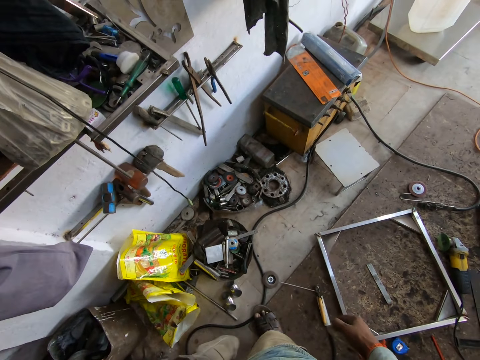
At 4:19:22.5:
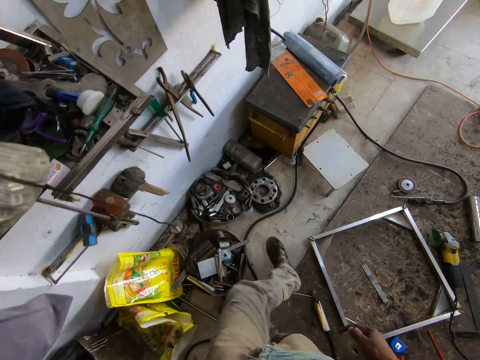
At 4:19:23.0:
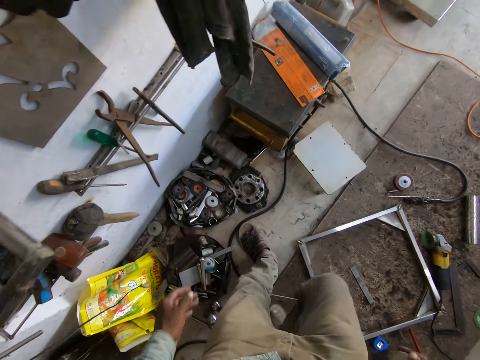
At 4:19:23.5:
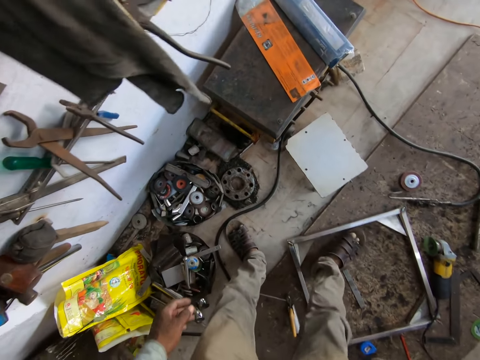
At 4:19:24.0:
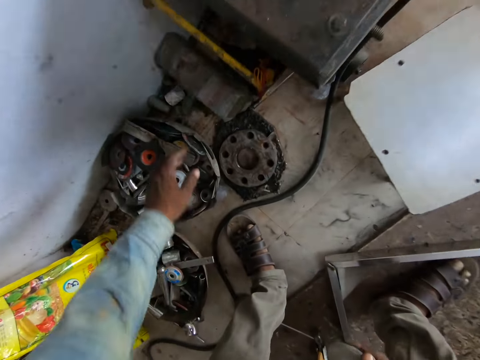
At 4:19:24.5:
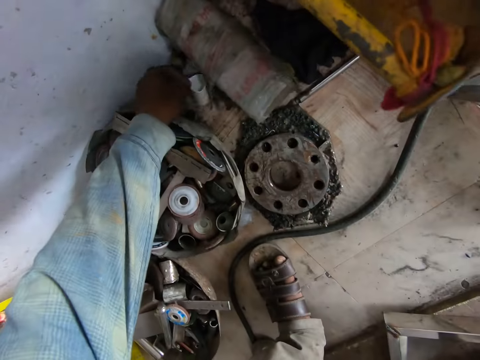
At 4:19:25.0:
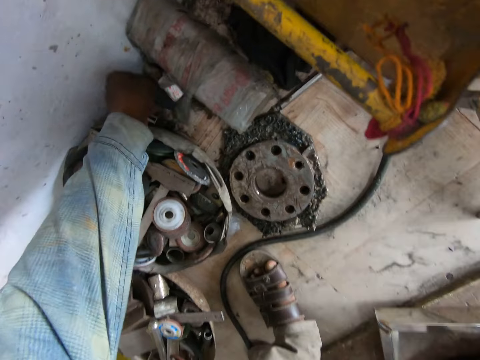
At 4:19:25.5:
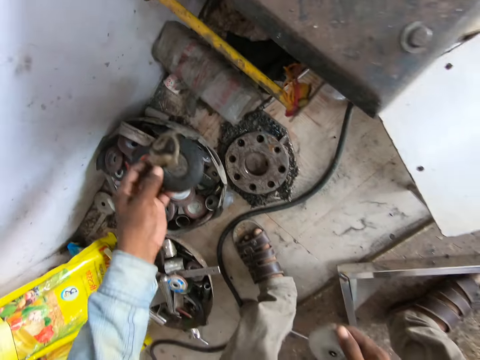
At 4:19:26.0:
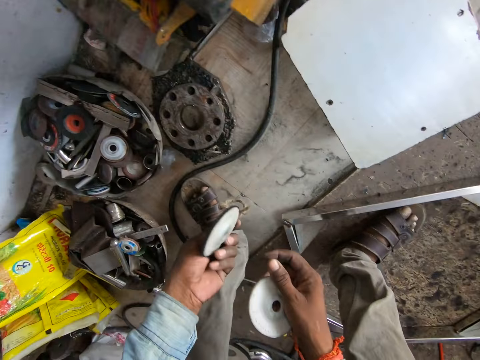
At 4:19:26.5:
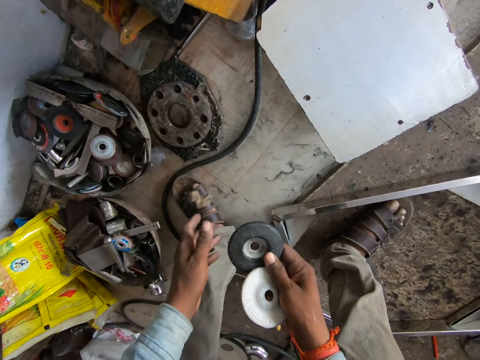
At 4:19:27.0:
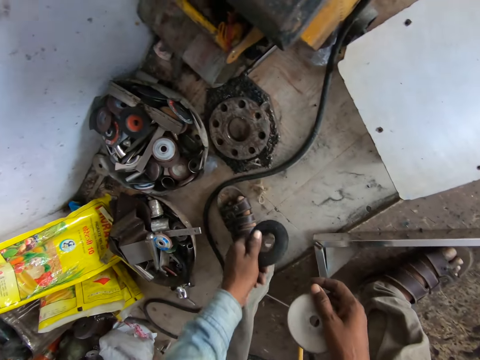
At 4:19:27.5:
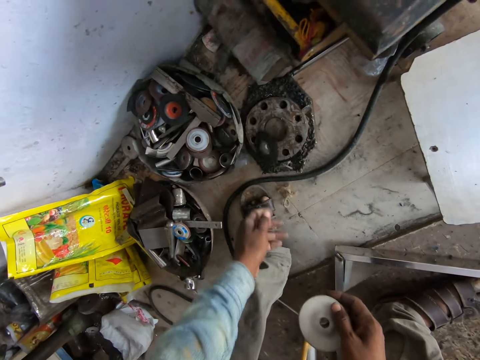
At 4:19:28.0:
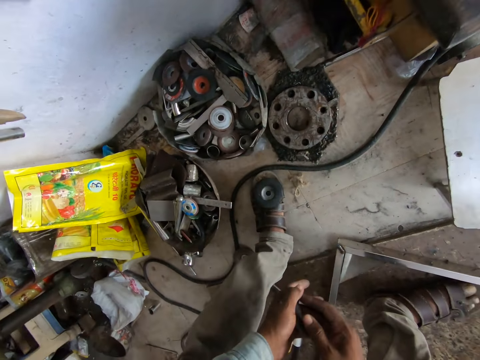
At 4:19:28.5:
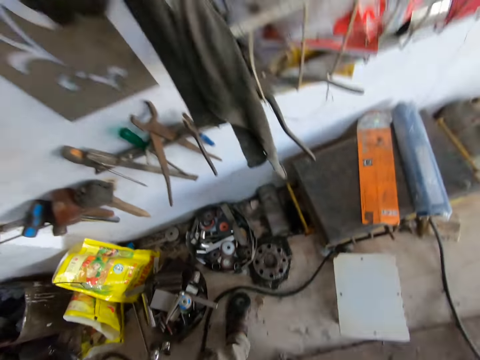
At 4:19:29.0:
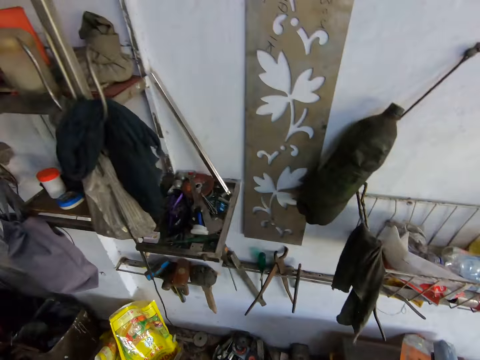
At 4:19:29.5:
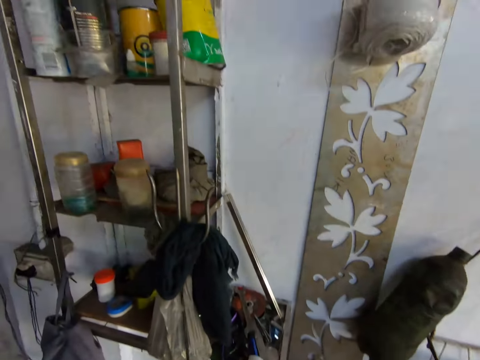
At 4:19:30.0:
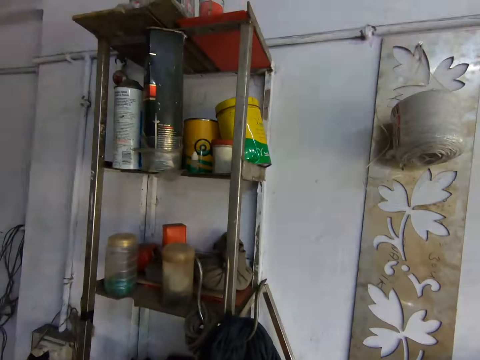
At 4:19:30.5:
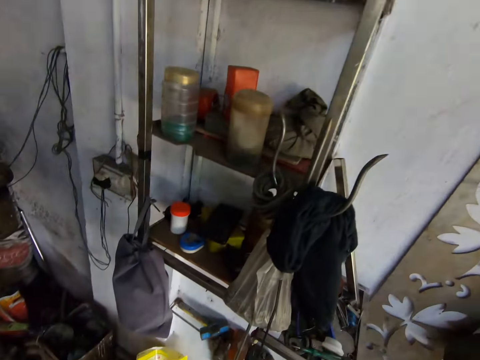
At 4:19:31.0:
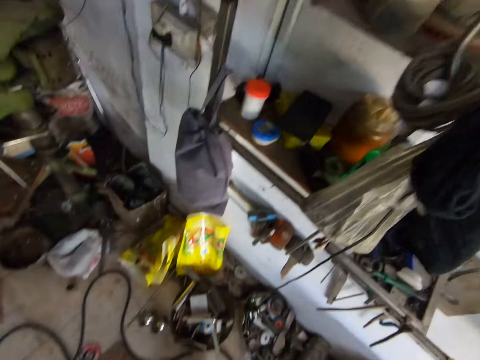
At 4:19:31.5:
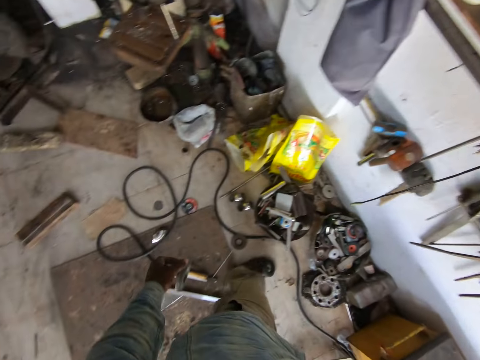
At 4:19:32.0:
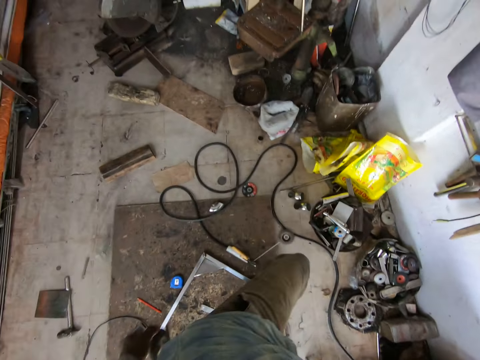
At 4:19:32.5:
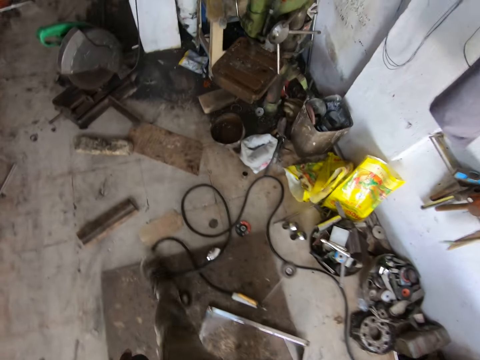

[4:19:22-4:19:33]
The camera wearer picks up a sanding disk from the floor with his left hand. He passes the sanding disk to his right hand from his left hand. He passes the sanding disk to his left hand from his right hand. He drops the sanding disk on the floor with his left hand. He passes the sanding disk to his left hand from his right hand. He walks around the workshop.

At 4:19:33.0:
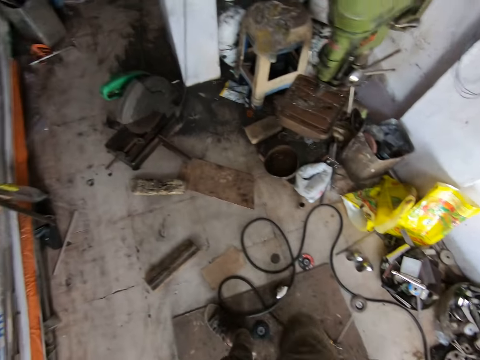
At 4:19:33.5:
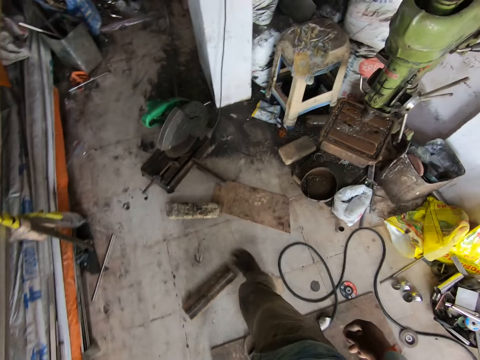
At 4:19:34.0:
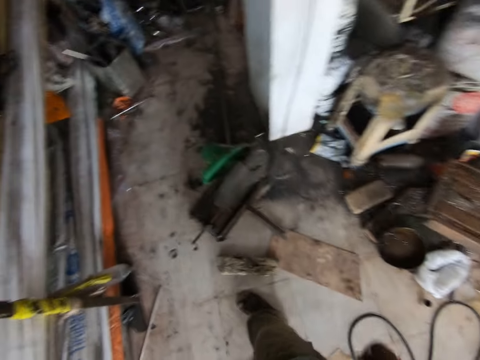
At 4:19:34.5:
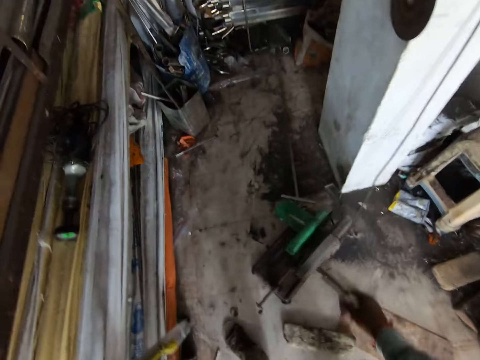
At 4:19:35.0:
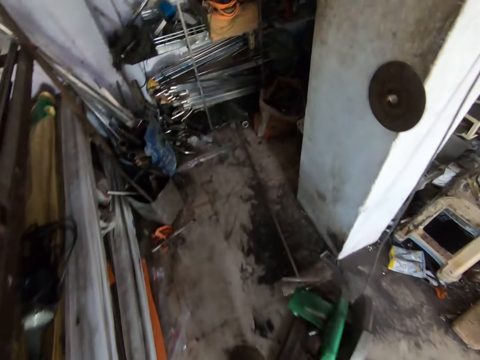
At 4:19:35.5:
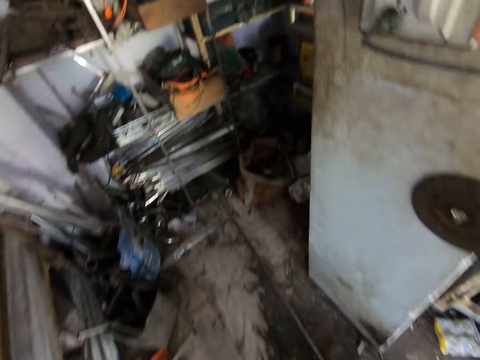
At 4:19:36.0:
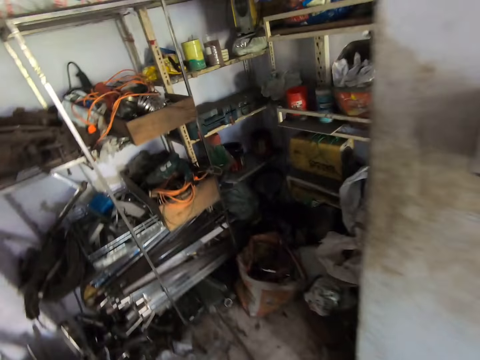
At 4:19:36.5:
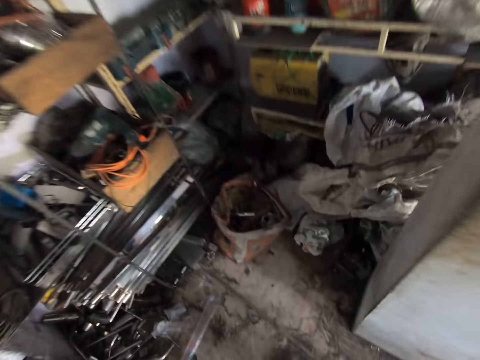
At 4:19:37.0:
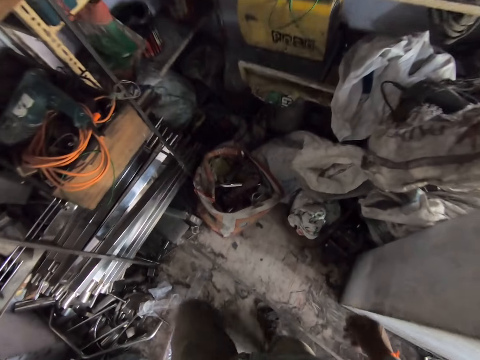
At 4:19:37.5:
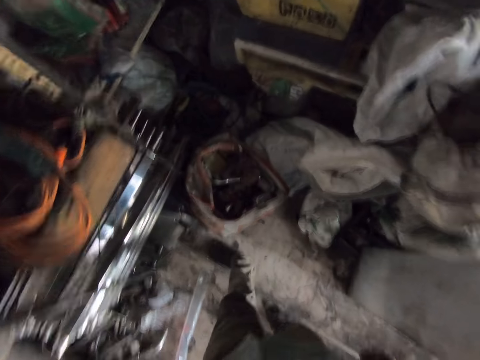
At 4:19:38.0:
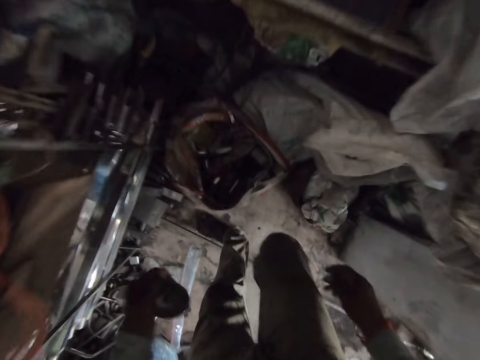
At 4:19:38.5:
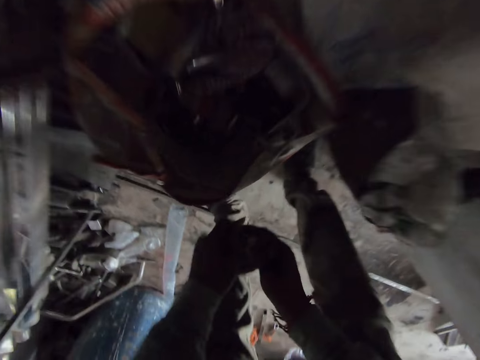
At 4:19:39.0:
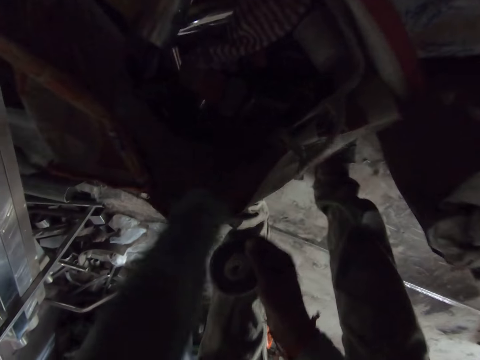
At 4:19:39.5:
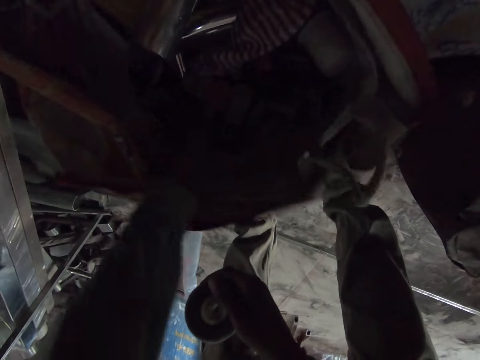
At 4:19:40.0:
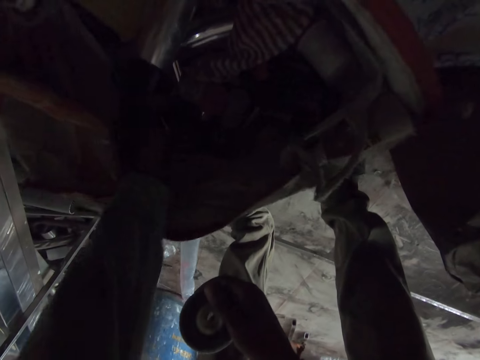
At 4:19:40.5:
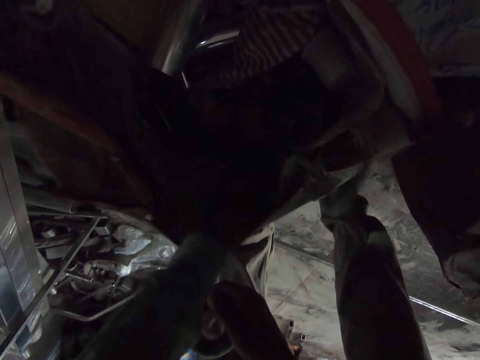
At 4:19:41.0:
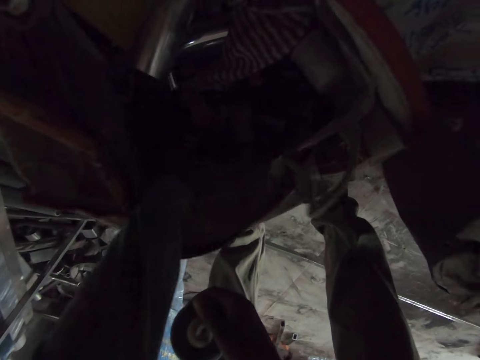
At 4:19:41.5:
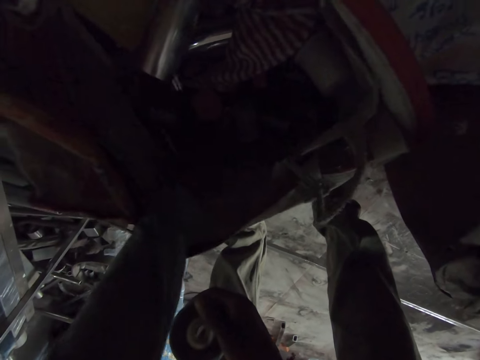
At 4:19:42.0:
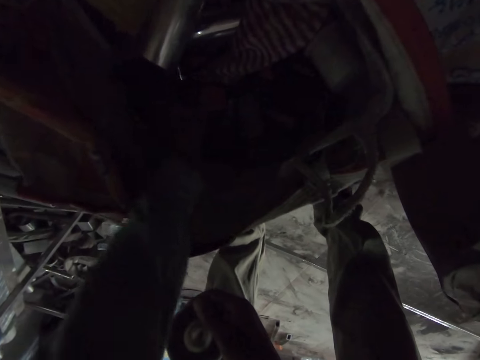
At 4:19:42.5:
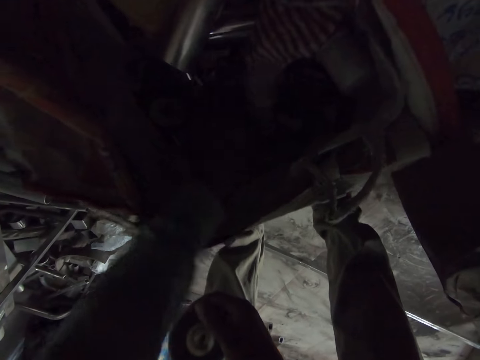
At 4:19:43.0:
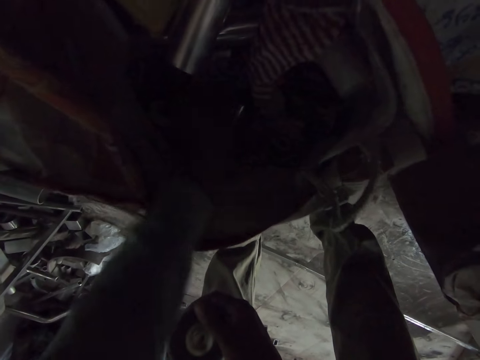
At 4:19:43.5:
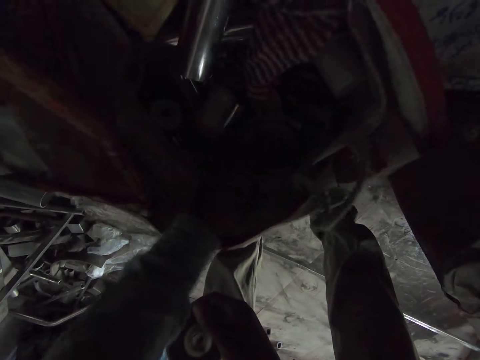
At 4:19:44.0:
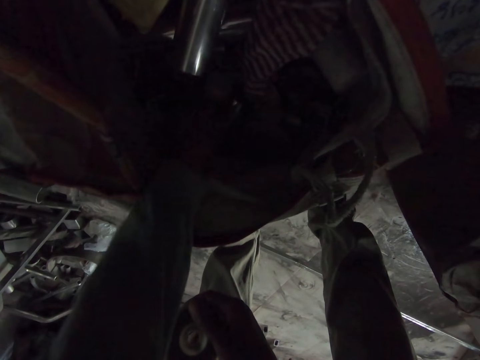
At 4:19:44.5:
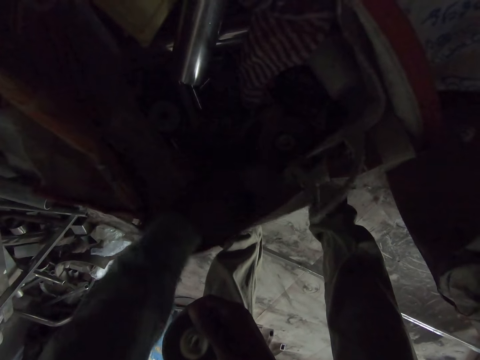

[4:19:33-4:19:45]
The camera wearer passes the sanding disk to his right hand from his left hand. He touches some tools in a sack on the floor with his left hand. He looks for the metal in the bag.

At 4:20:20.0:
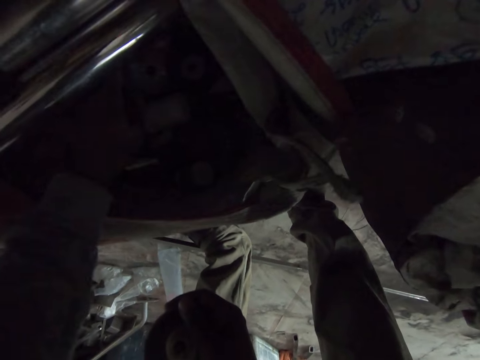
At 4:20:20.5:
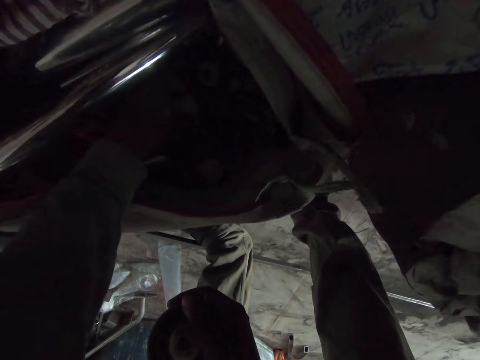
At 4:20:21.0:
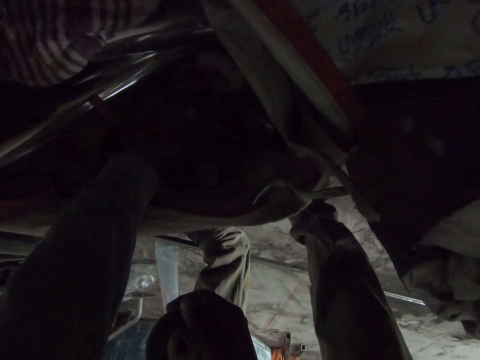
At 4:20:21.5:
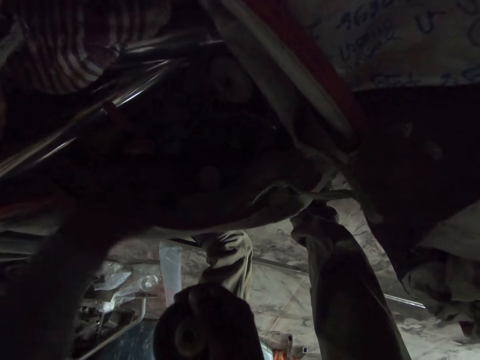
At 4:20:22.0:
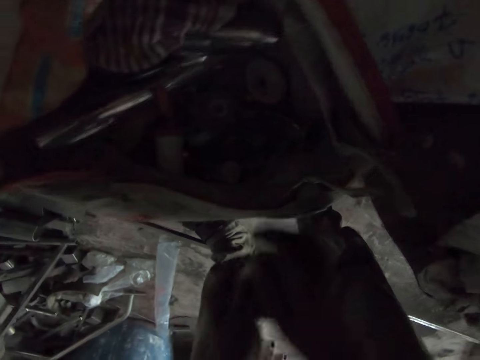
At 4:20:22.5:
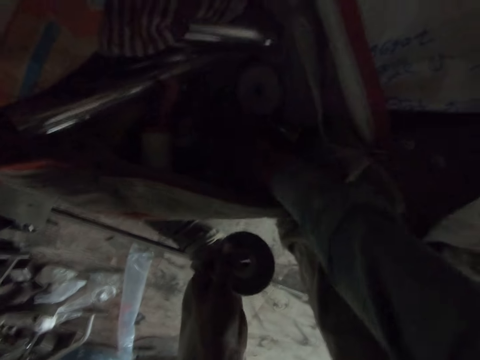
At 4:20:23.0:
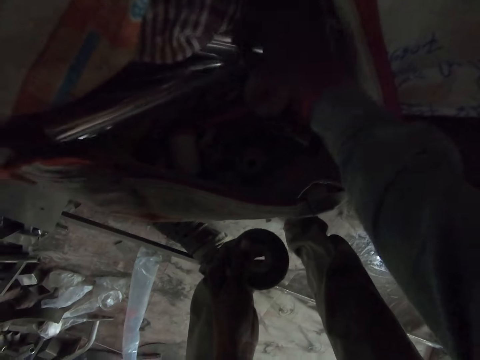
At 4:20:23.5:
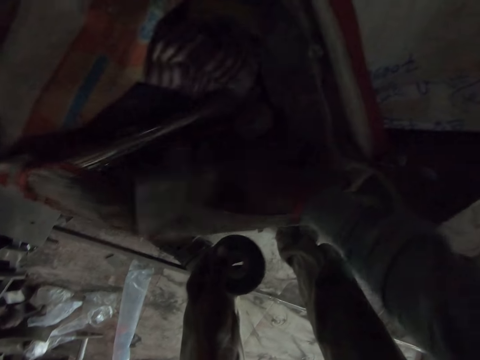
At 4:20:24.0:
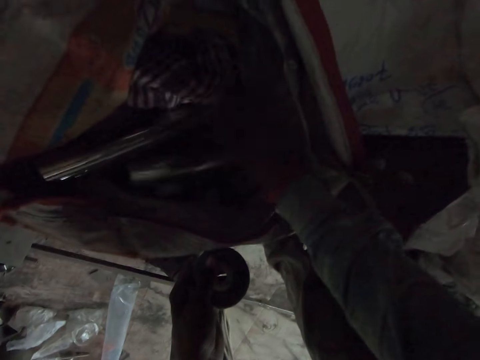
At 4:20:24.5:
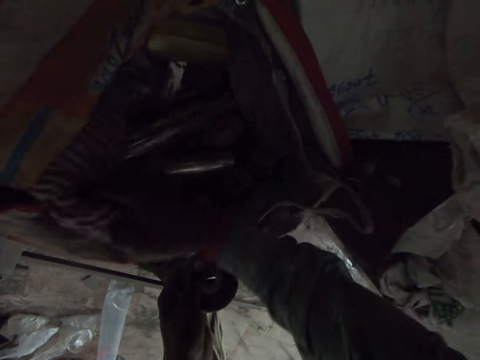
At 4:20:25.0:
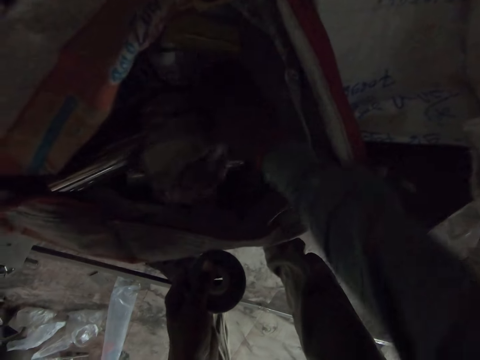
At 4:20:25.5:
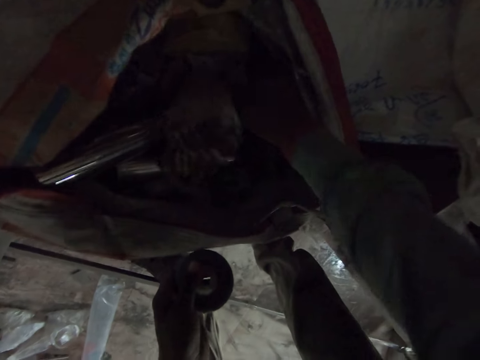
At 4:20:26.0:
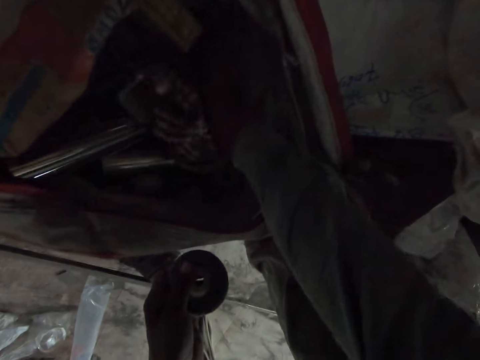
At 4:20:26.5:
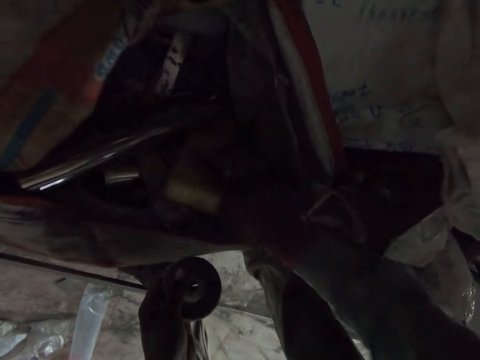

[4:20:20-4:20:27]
The camera wearer passes the sanding disk to his left hand from his right hand. He touches the tools in the sack with his right hand.
